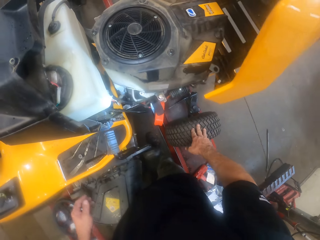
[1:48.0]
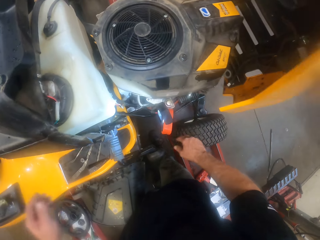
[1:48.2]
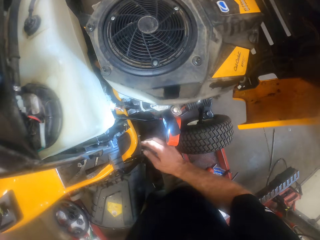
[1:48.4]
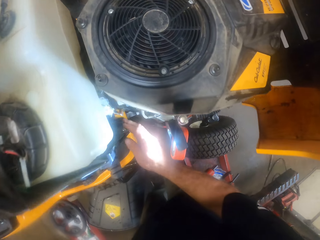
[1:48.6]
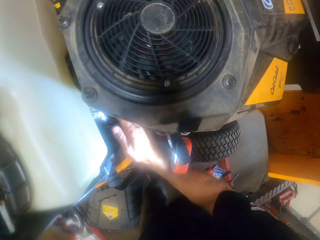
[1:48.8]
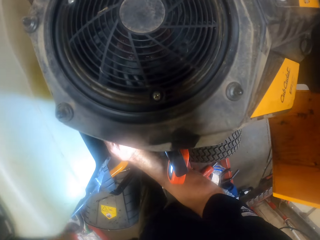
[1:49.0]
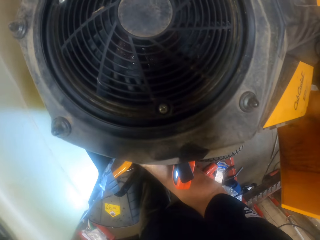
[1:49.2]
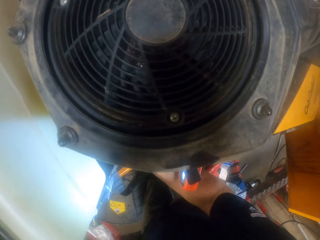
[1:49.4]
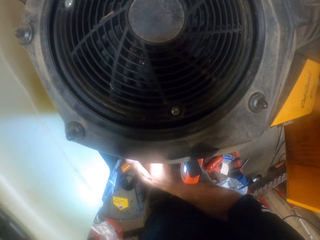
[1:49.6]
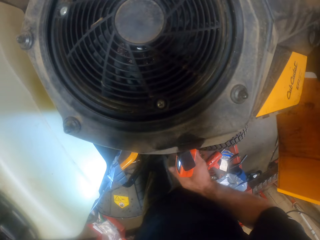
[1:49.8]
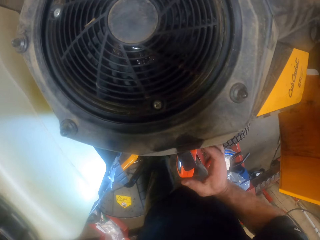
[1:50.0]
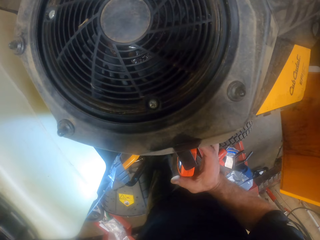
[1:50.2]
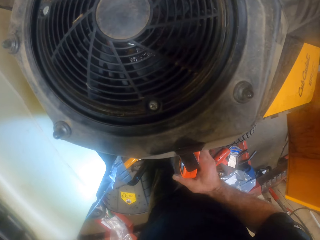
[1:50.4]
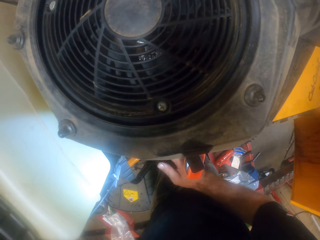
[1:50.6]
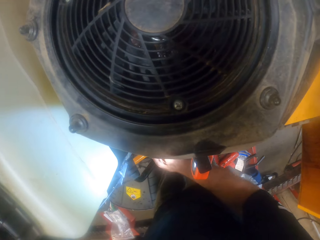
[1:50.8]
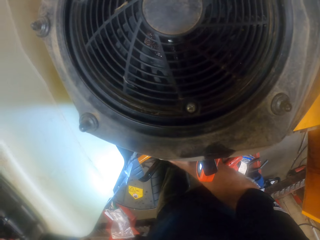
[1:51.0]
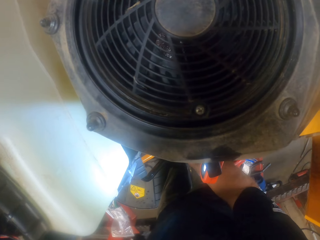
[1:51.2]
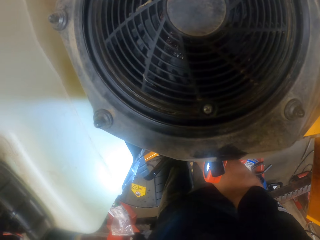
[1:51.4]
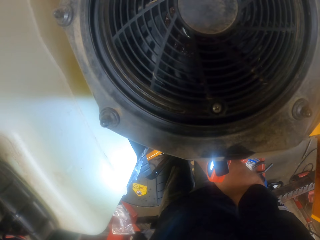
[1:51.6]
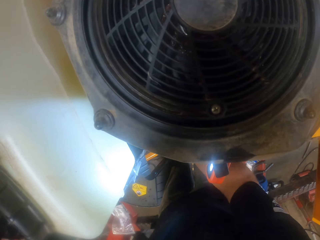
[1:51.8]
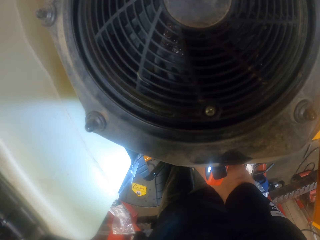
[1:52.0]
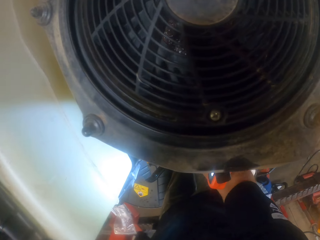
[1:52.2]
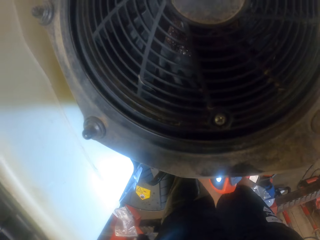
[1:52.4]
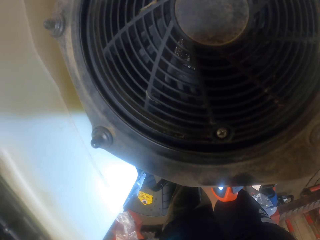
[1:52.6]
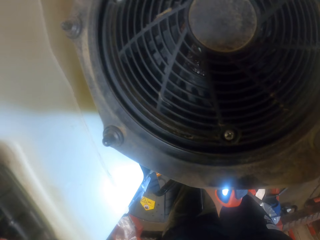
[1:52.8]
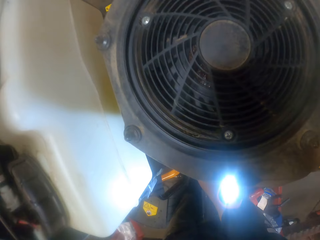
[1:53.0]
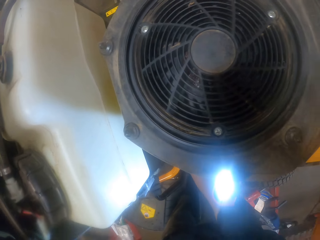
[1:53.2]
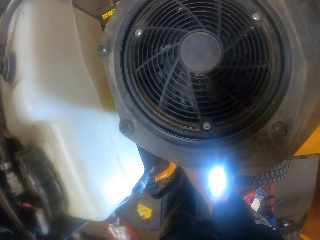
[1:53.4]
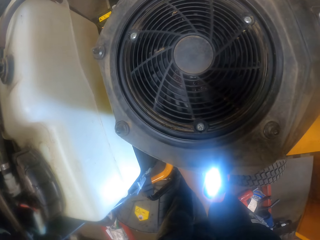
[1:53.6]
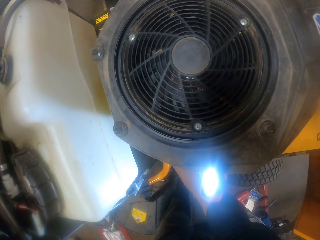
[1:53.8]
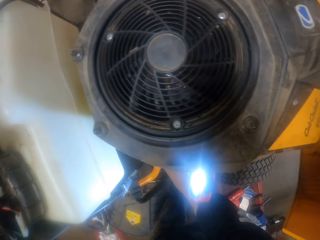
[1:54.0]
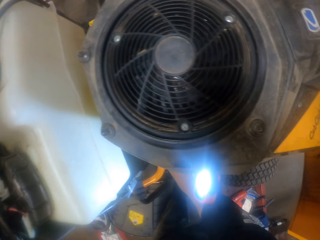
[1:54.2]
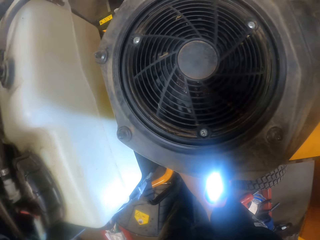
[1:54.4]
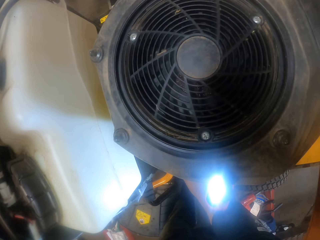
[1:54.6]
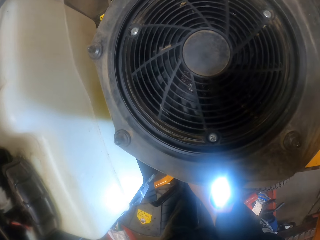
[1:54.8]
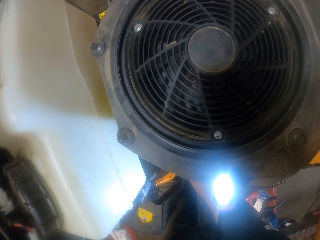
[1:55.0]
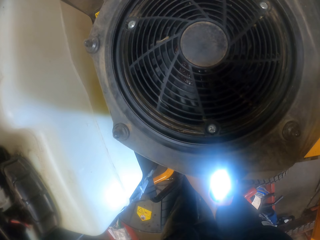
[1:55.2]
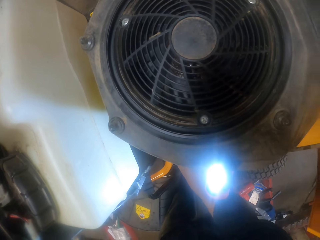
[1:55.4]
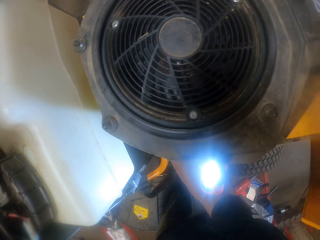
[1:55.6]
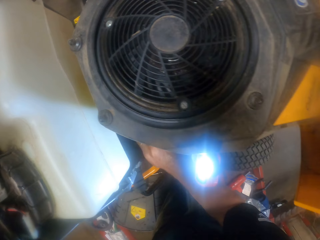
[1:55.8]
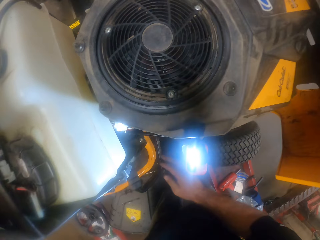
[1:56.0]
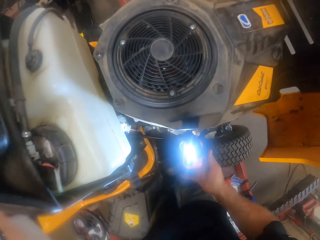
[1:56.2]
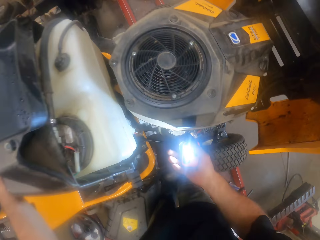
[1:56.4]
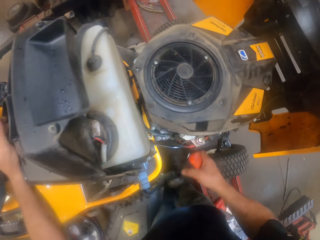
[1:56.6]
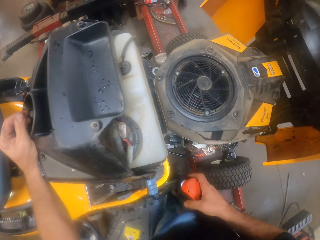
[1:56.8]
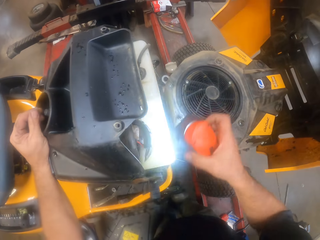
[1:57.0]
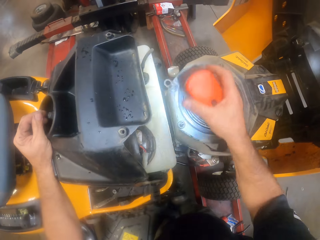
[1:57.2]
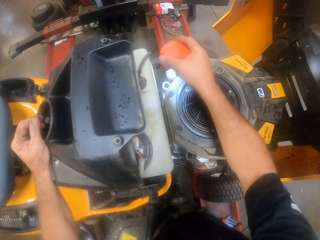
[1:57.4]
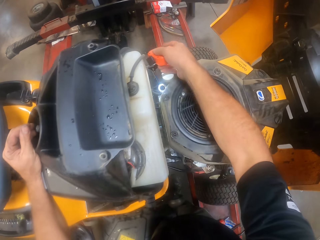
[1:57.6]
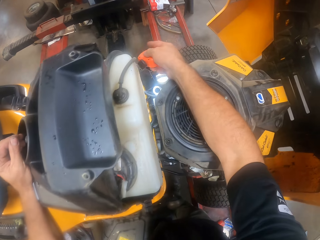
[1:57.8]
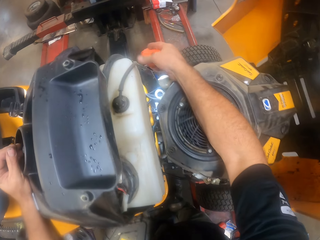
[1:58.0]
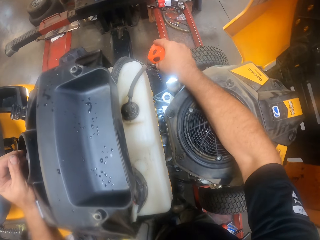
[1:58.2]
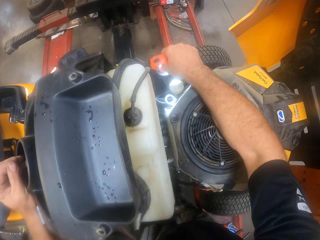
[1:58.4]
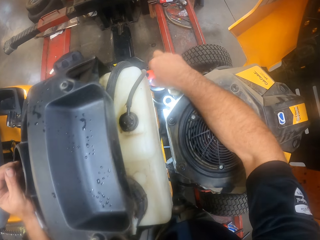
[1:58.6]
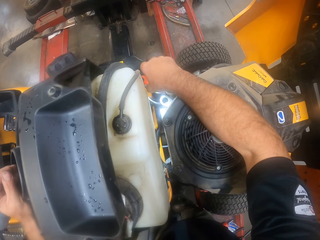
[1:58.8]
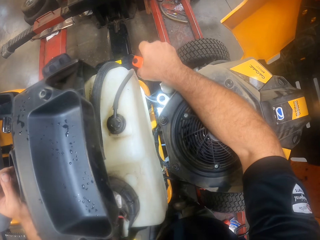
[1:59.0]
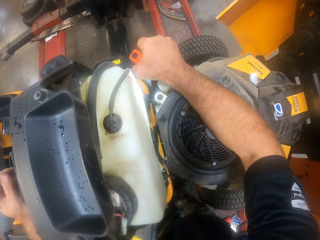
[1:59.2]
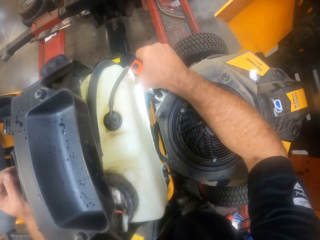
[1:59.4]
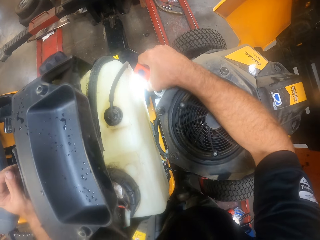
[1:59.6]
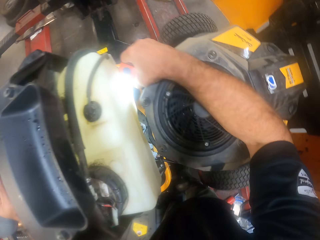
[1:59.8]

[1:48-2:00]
The camera wearer tightens a bolt on the mower. They straighten a torch on the mower. They tighten a bolt on the mower. They remove the torch on the mower. They put the torch on the mower.

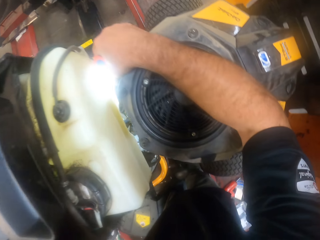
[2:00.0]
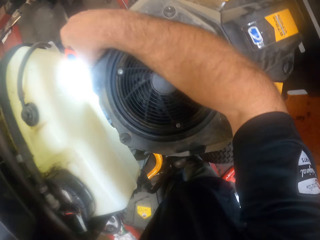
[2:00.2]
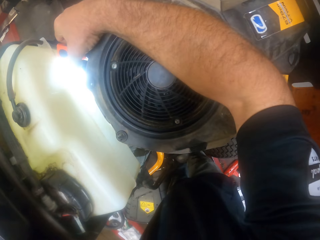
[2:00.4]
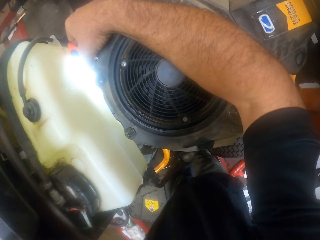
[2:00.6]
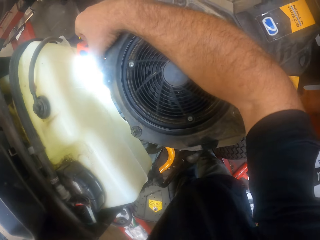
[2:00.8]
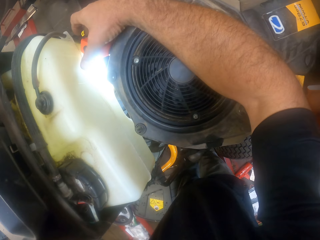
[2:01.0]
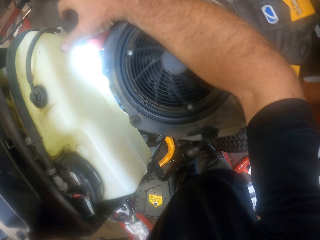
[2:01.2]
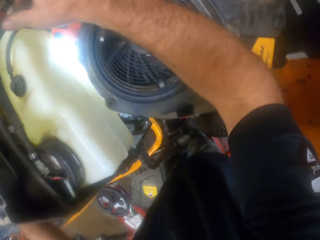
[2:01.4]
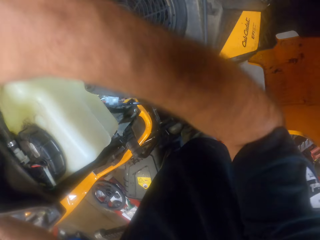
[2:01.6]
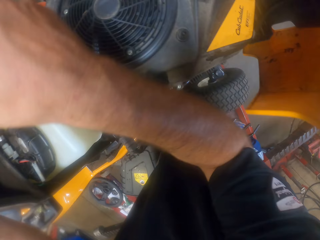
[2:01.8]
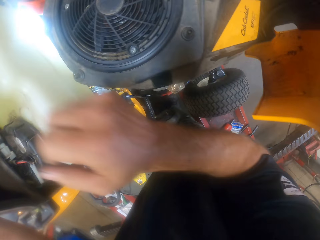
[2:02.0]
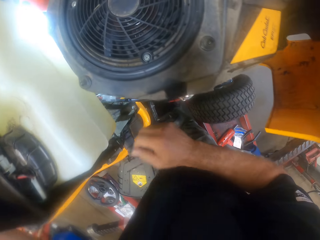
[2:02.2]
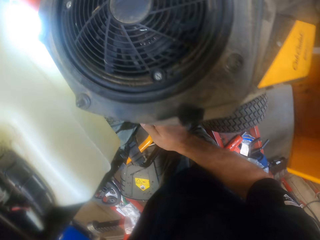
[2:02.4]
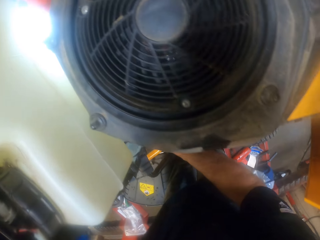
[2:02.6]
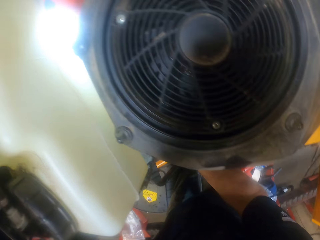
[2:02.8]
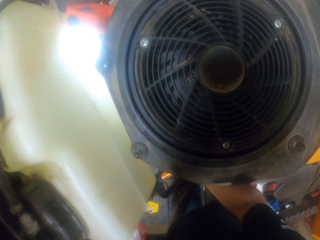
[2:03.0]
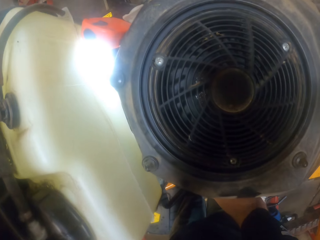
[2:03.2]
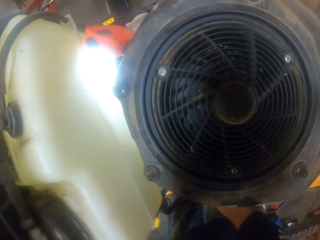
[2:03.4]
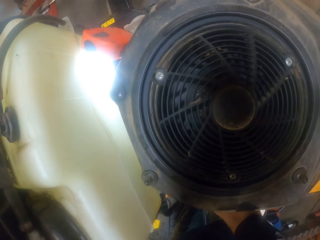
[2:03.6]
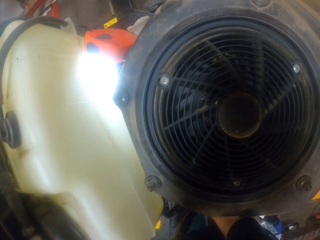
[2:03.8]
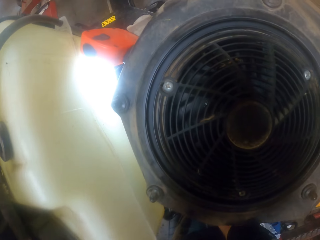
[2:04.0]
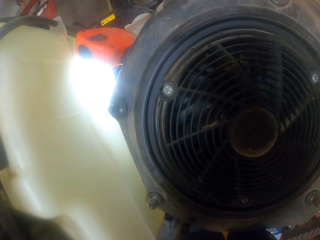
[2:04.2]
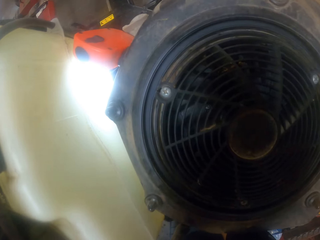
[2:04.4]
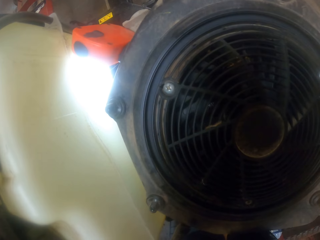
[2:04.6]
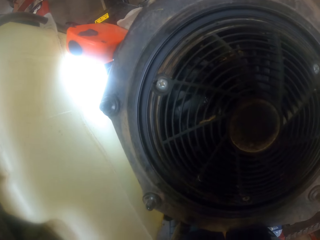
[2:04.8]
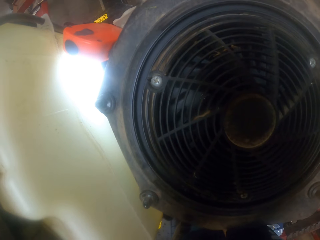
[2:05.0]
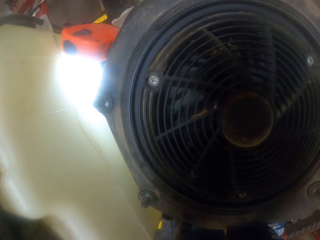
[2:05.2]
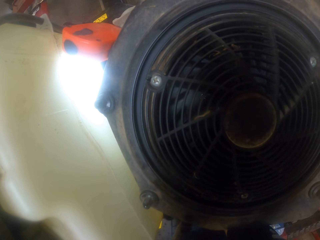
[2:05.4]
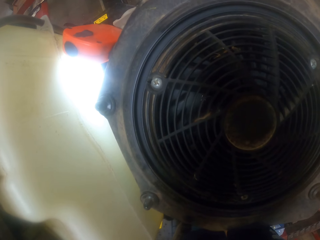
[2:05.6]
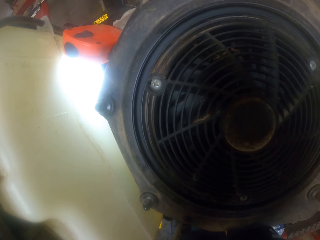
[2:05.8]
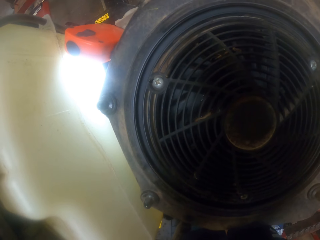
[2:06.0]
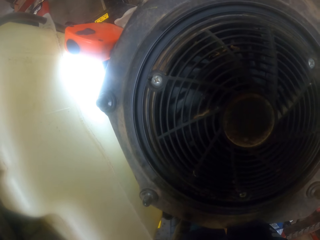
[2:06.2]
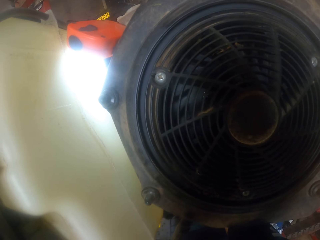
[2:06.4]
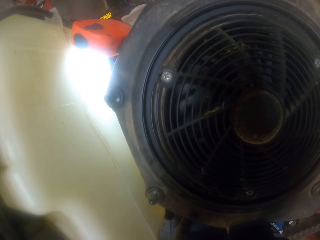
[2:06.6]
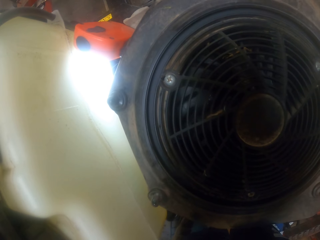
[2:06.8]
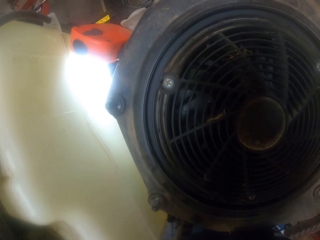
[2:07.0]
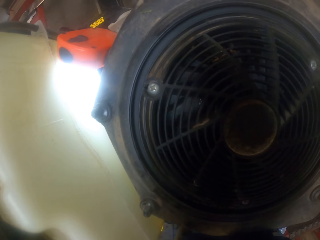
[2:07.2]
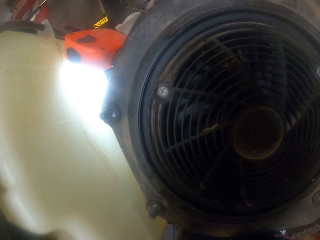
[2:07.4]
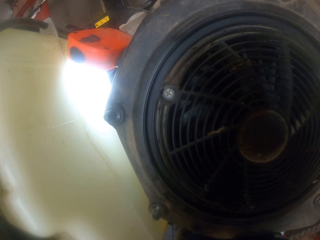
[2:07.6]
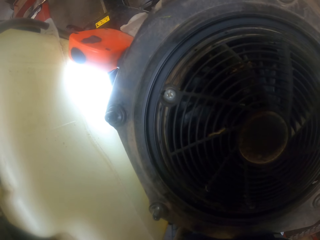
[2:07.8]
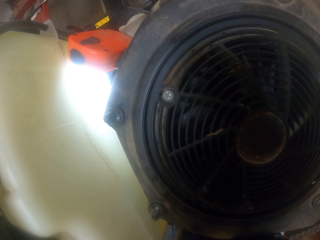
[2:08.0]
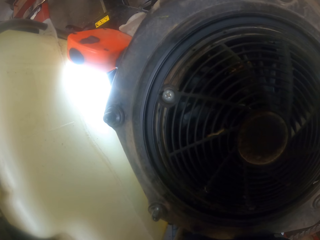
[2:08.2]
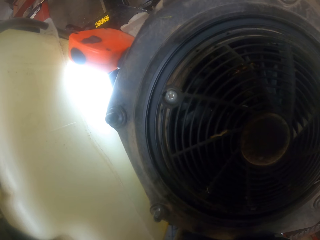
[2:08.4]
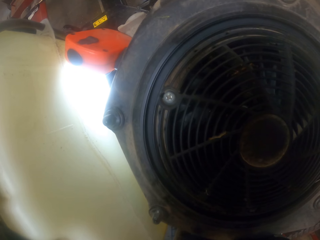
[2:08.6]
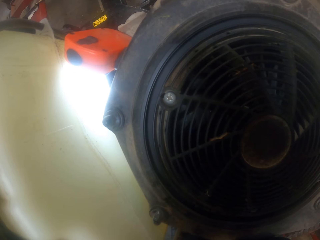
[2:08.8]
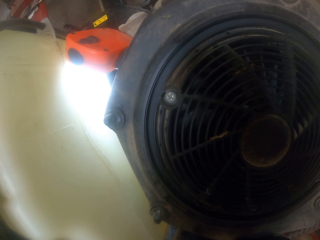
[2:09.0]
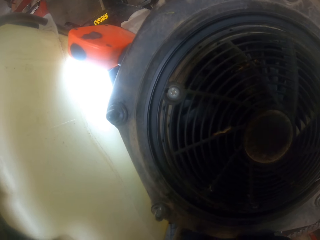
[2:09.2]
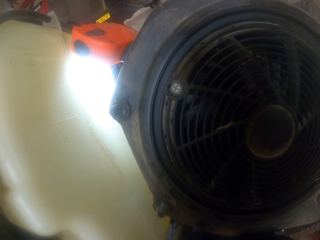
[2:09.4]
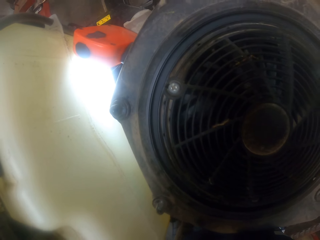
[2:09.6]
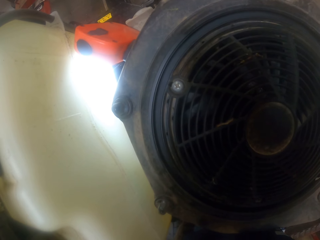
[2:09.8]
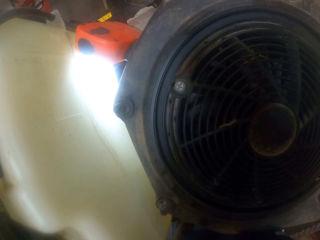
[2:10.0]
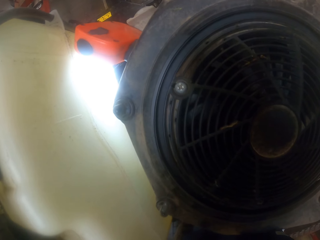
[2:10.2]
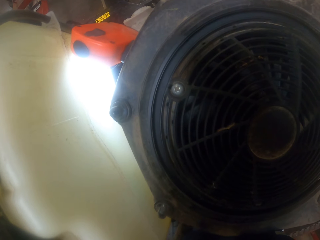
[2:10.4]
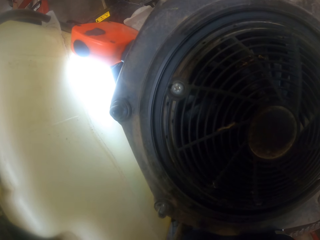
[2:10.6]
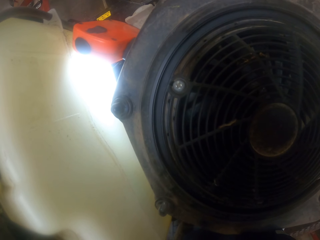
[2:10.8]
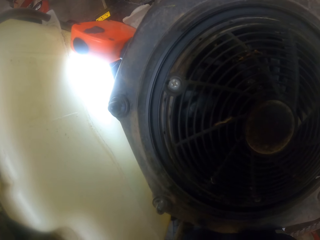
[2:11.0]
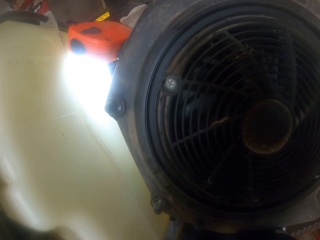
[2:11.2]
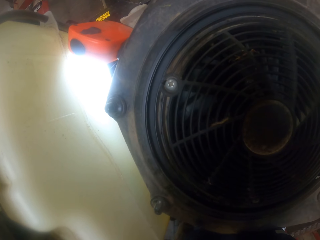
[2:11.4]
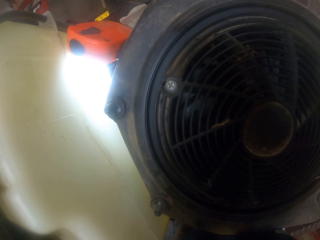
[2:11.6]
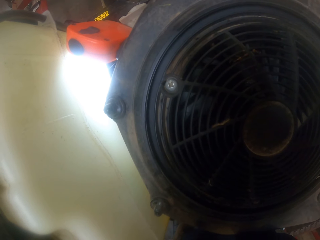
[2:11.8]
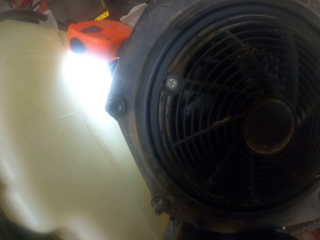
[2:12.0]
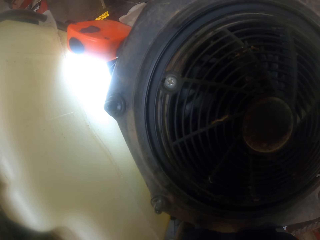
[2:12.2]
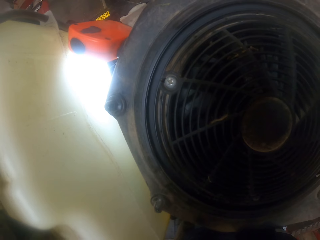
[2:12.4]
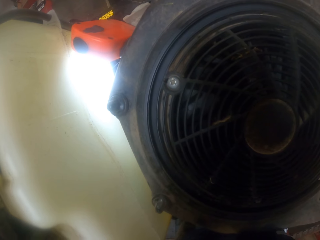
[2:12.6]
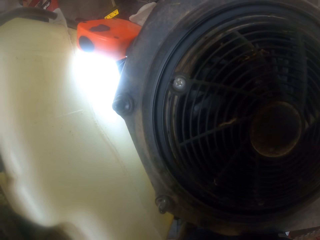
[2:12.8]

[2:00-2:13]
The camera wearer hooks the torch light to the tractor. They align the wires on the mower. They work on the tractor.
